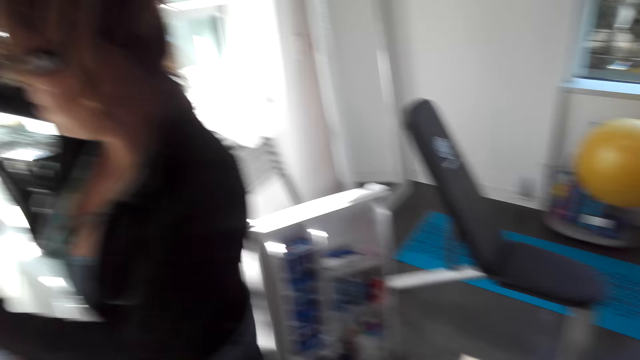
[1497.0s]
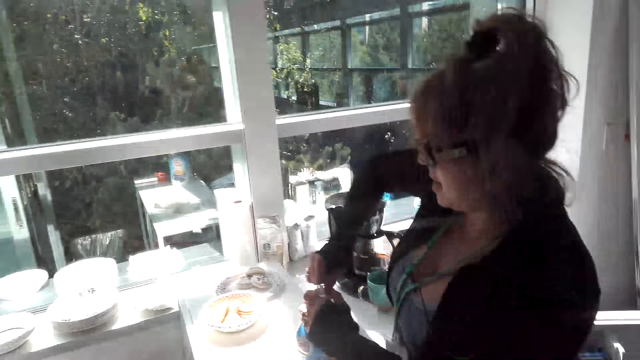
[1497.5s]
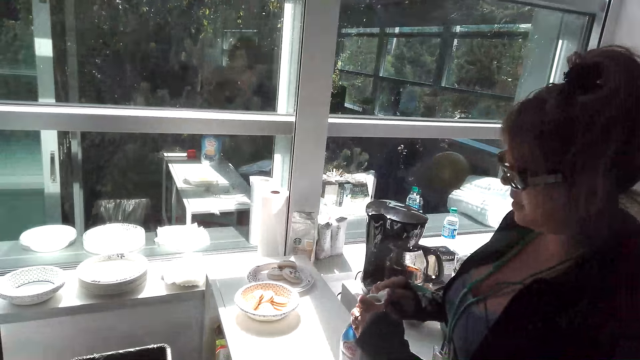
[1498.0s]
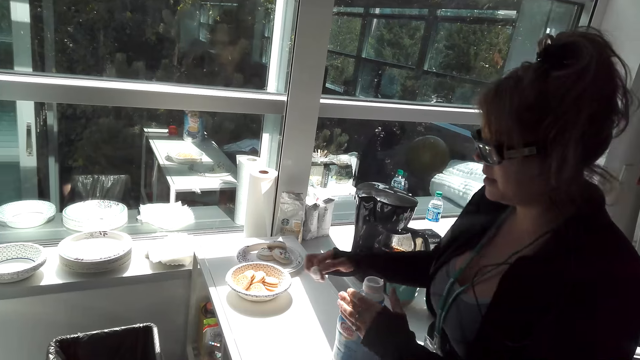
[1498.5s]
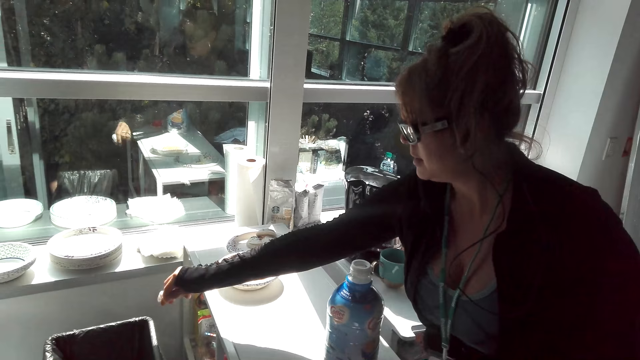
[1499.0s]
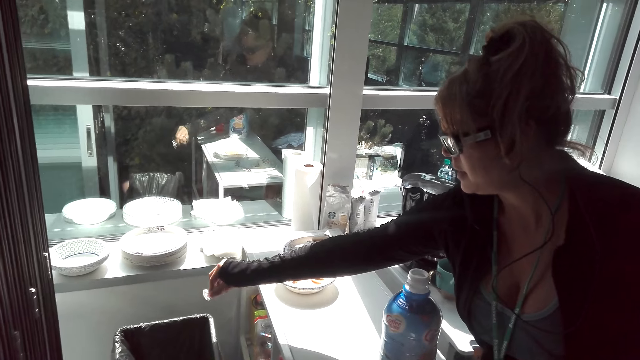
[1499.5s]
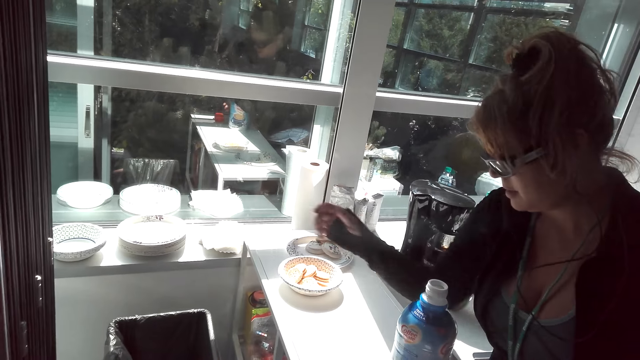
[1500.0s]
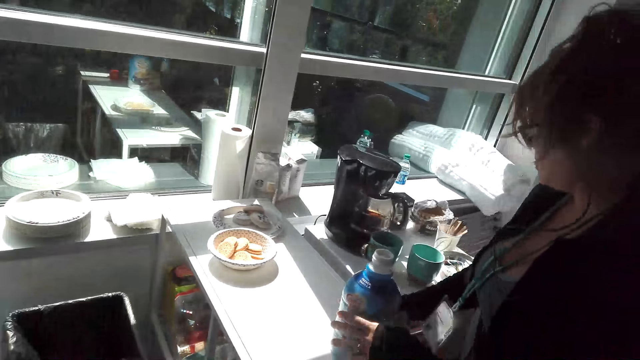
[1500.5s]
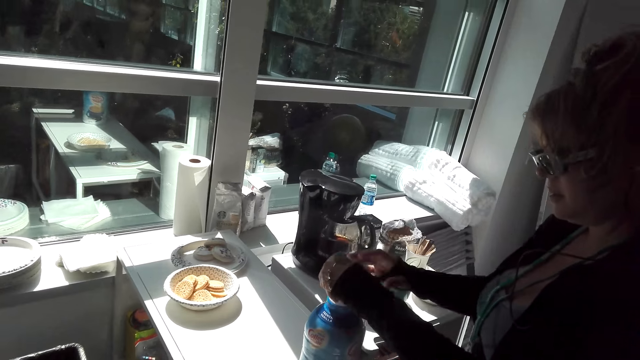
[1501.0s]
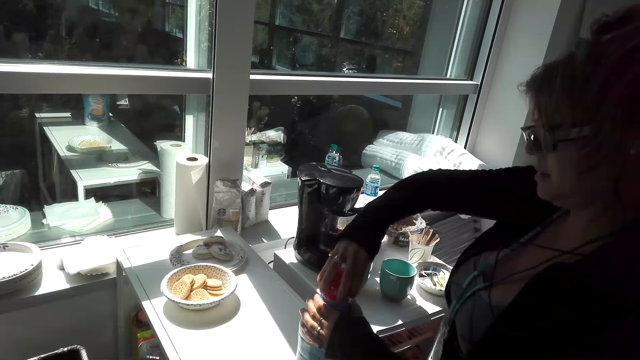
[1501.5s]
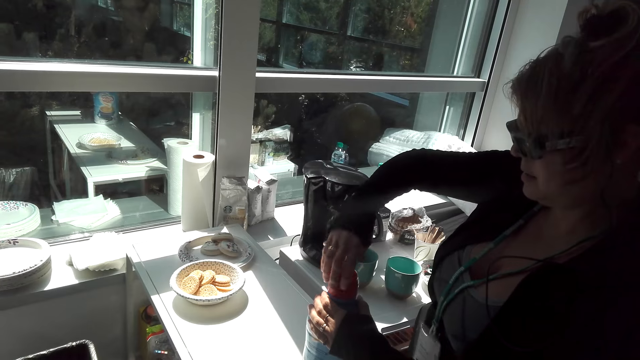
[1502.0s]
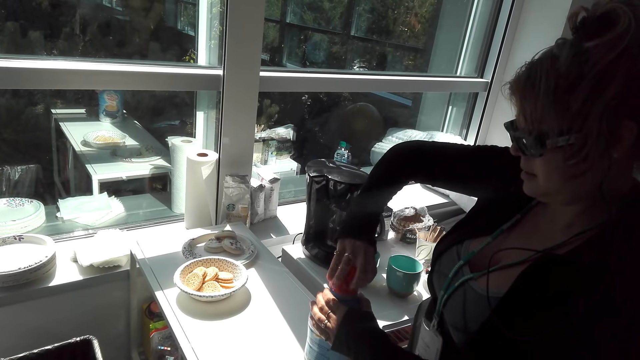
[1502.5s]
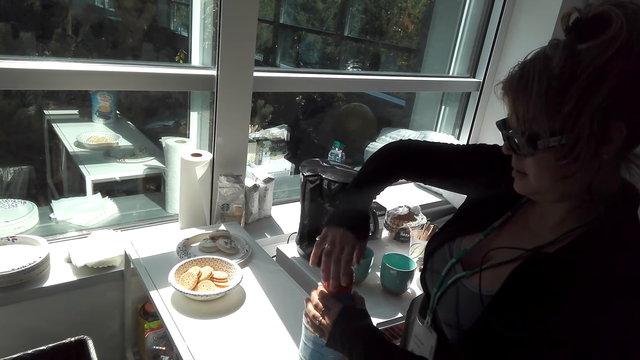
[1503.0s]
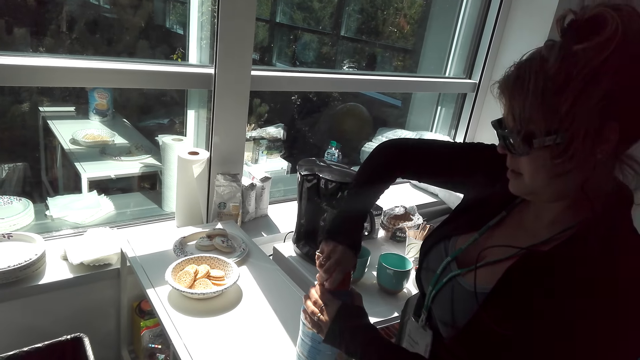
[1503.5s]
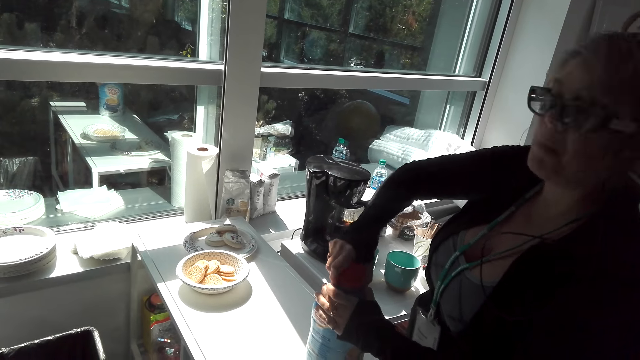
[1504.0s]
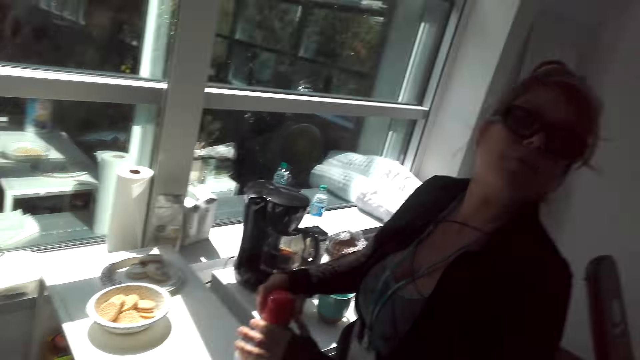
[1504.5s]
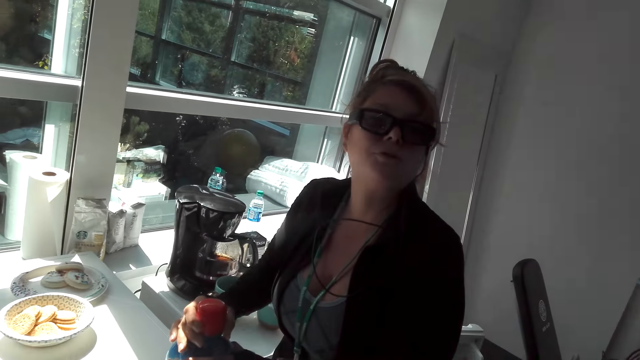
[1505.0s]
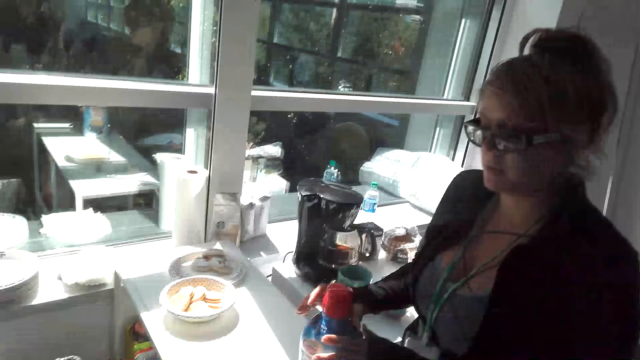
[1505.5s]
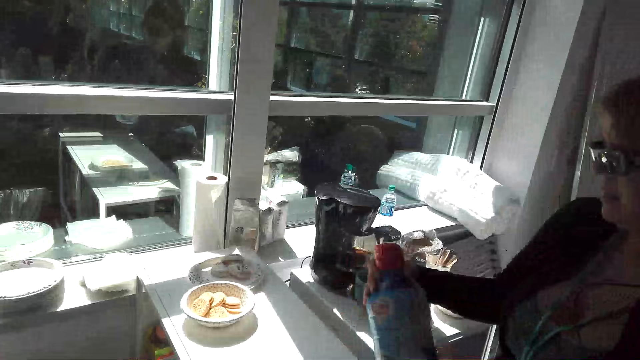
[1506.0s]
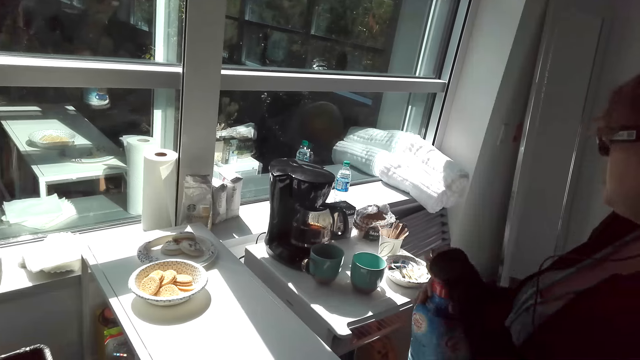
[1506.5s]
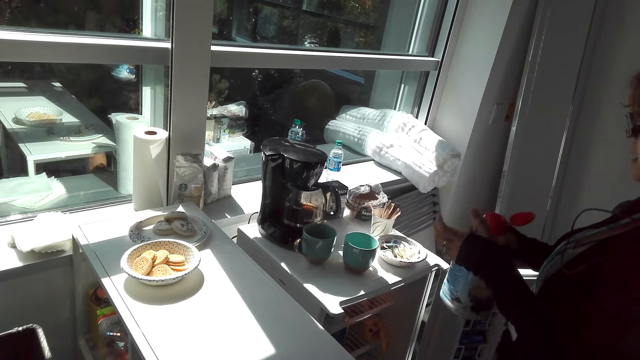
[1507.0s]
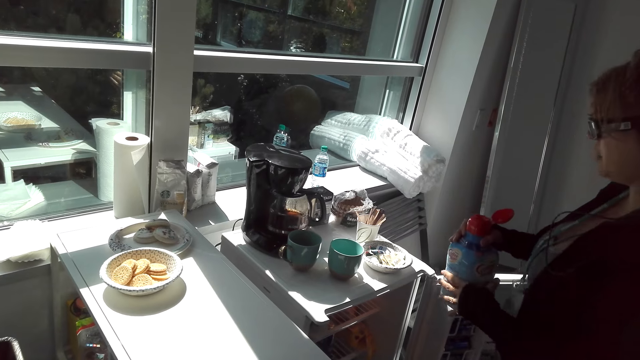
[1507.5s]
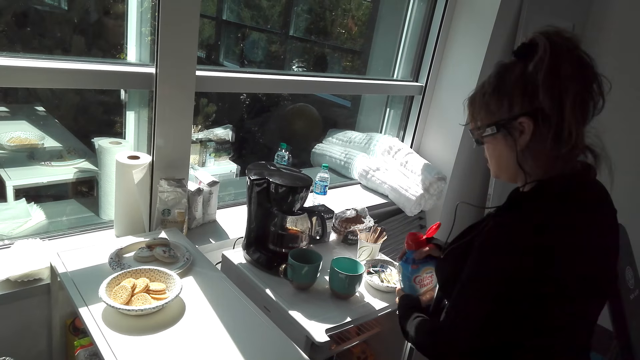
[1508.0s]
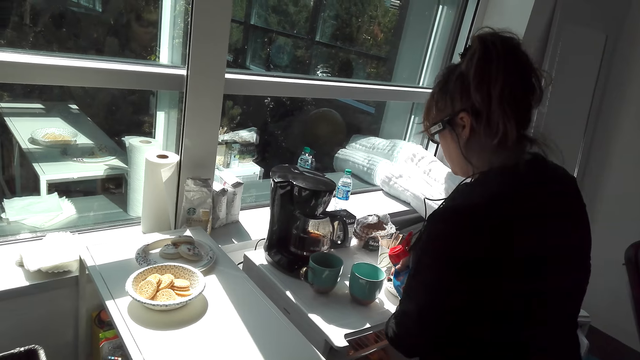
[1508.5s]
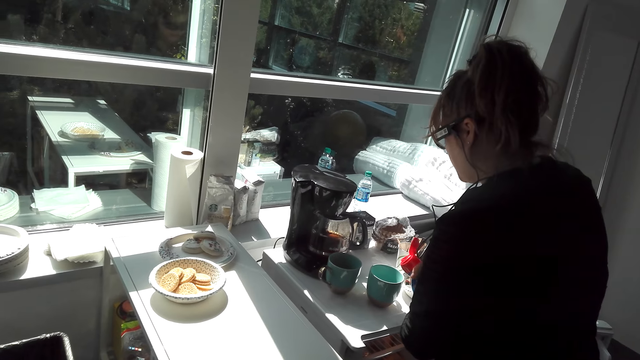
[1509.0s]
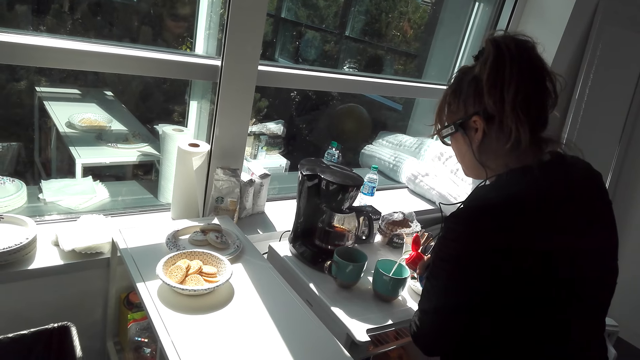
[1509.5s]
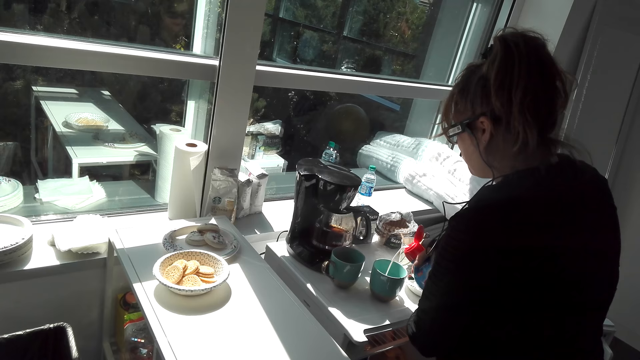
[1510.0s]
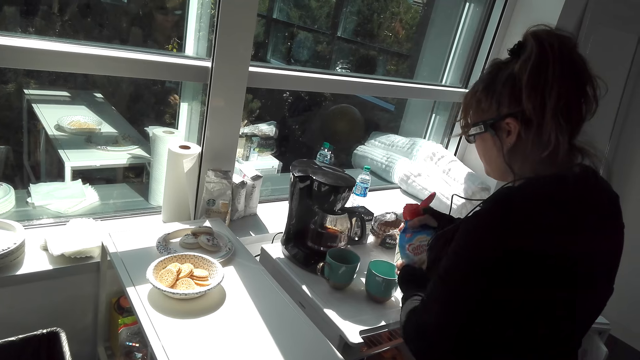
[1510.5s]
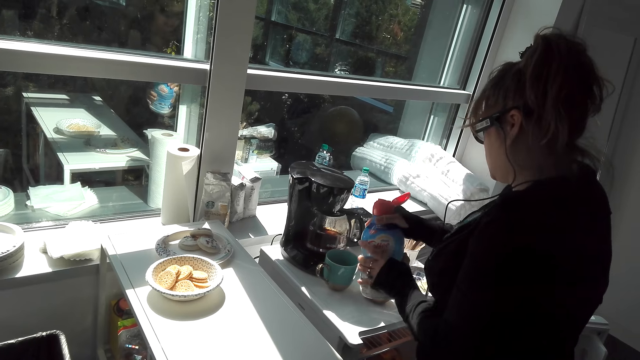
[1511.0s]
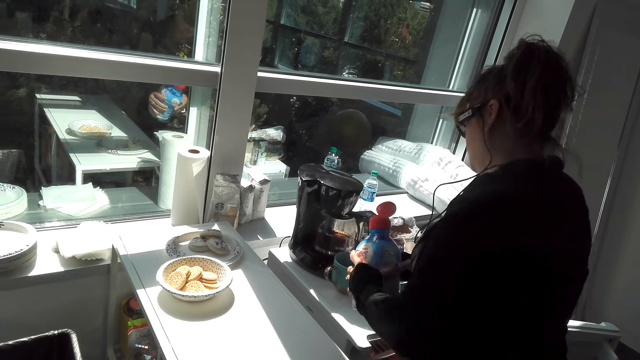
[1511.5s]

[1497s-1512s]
A woman drops a lid in the dustbin and opens the bottle lid. The camera wearer talks to the woman. The woman pours the milk in the mug.

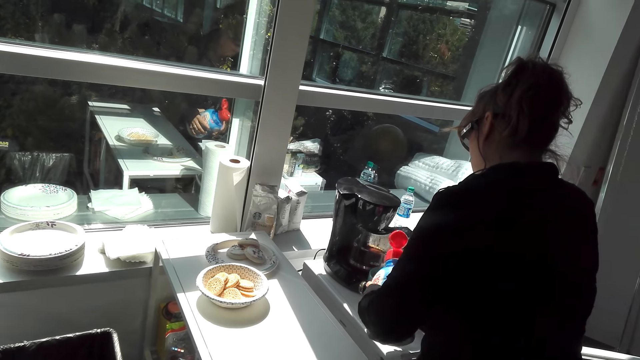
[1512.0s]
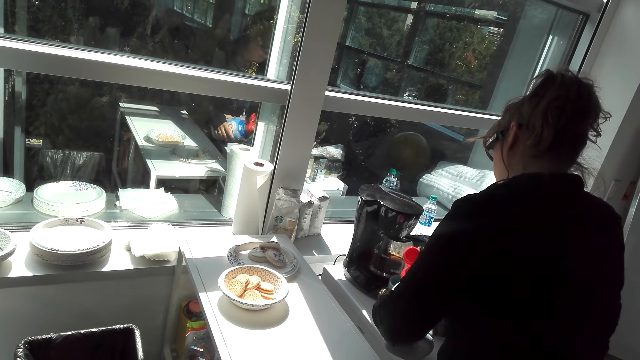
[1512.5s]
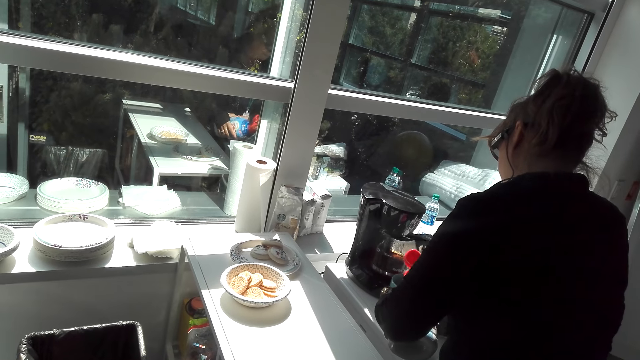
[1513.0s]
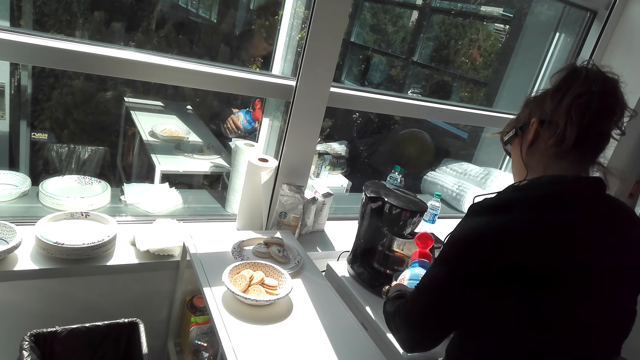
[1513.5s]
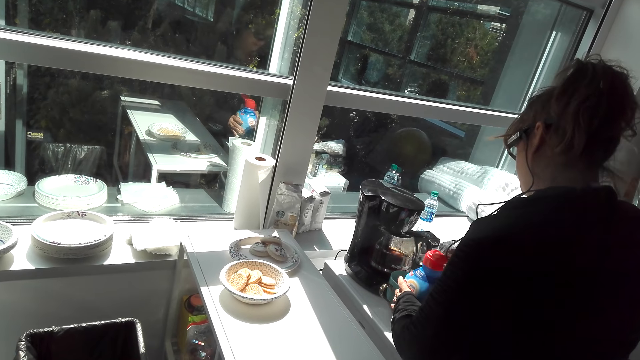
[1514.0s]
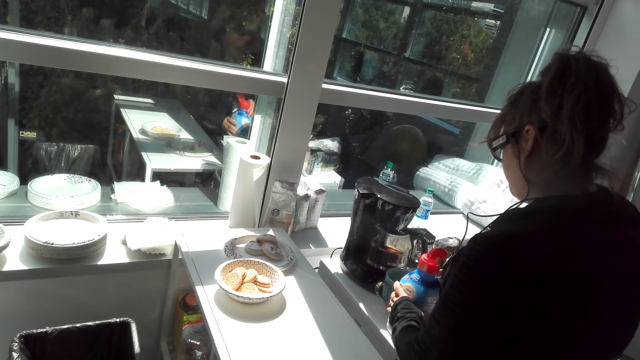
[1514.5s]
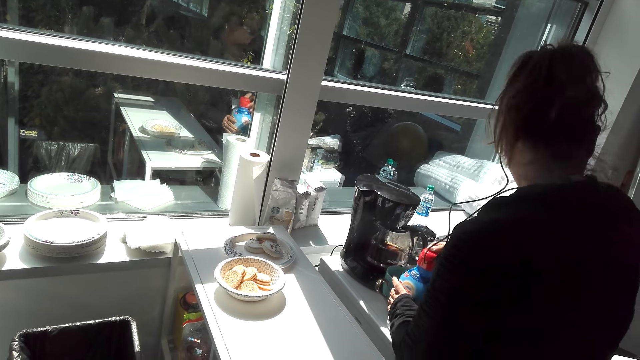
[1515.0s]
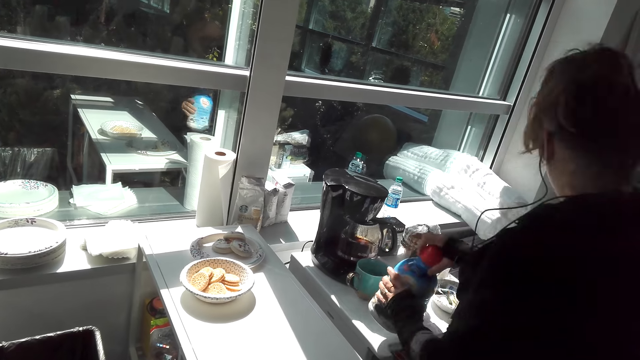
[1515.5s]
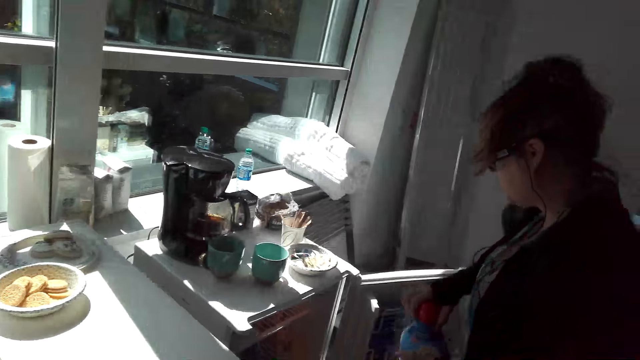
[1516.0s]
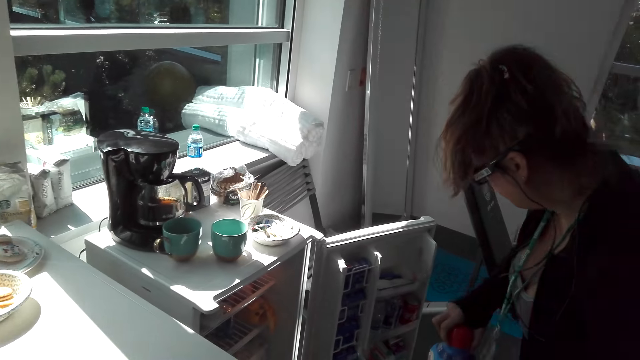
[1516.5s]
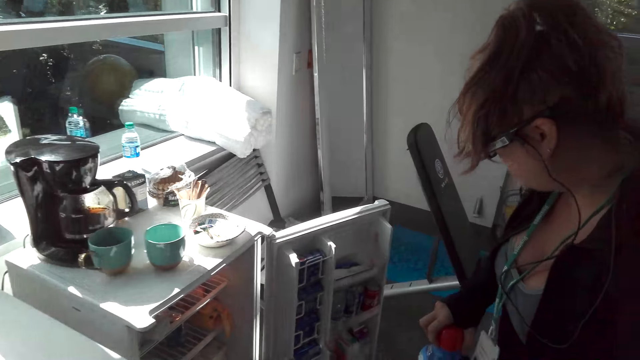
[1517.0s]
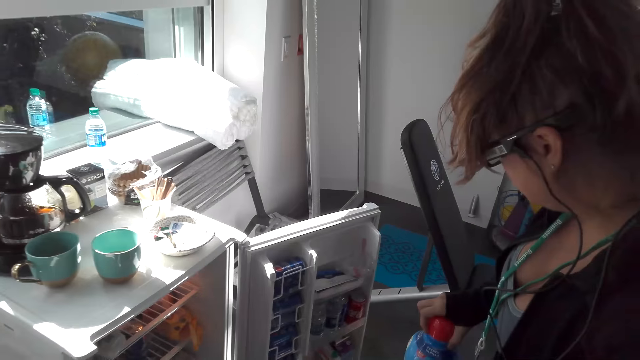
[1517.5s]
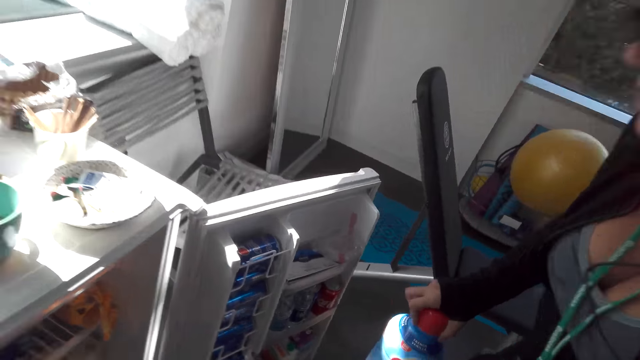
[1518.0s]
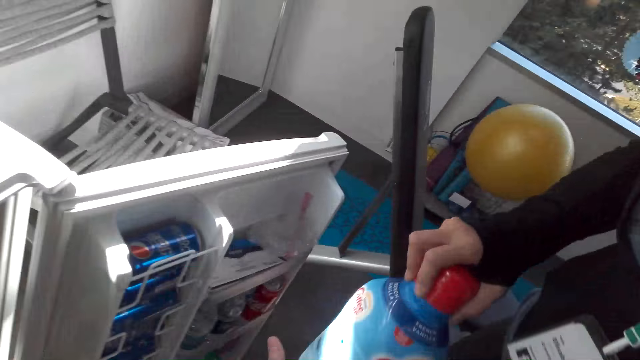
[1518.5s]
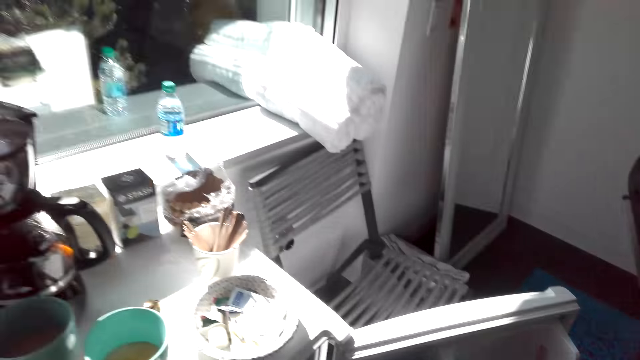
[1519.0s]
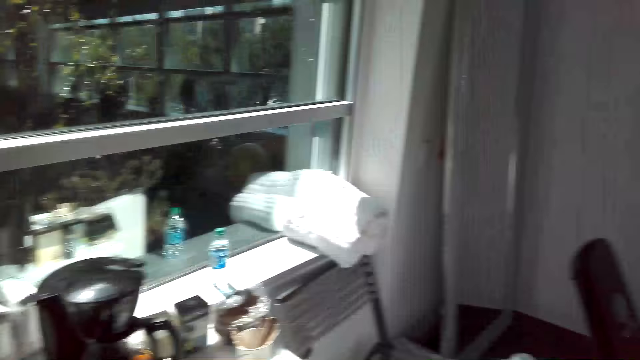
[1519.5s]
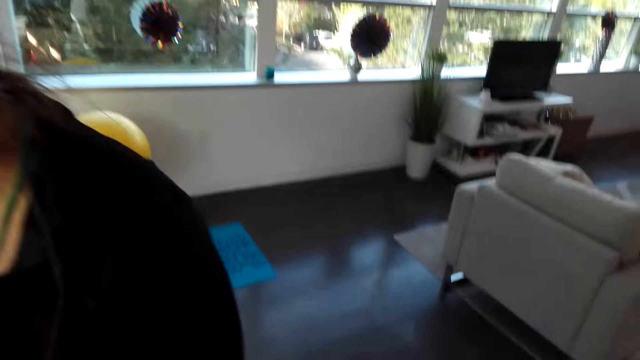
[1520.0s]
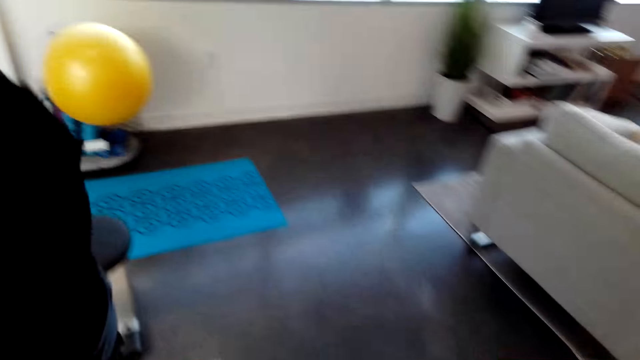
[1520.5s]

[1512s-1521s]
A girl puts the bottle on the counter top. The girl closes the bottle. The girl holds the bottle.
